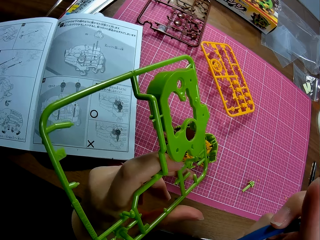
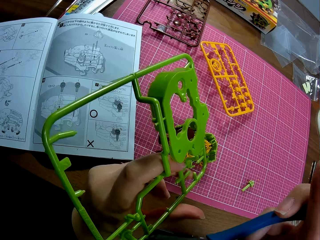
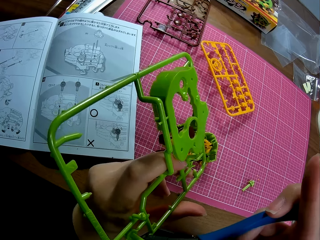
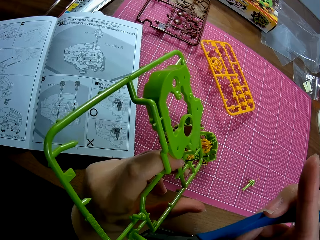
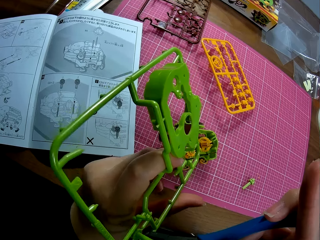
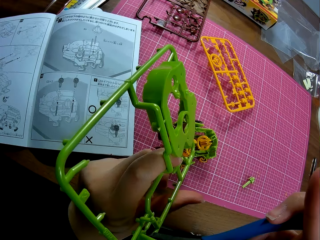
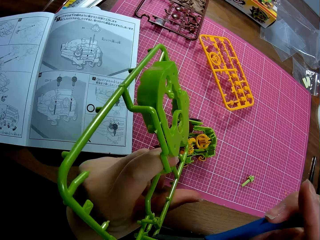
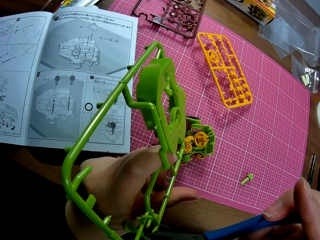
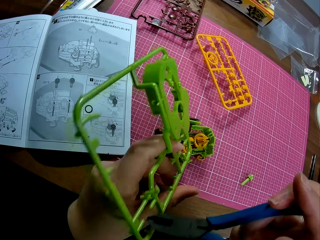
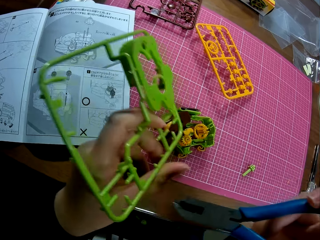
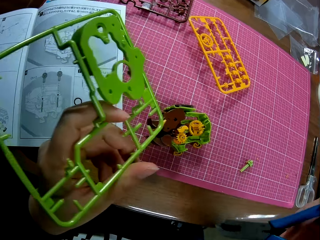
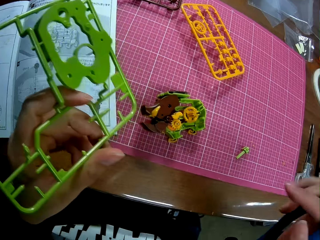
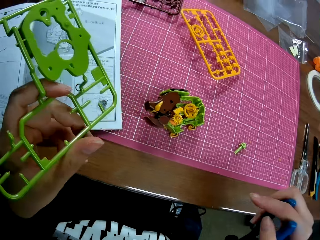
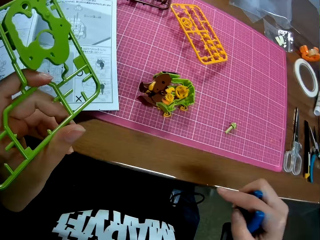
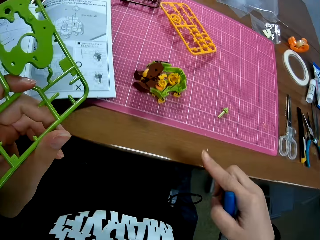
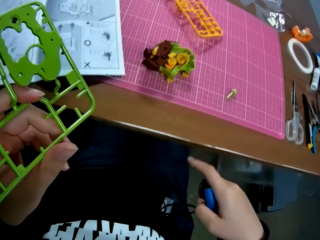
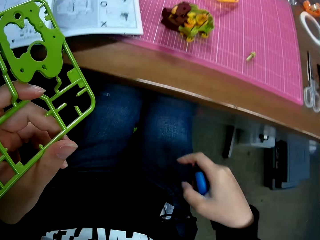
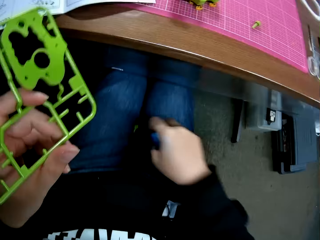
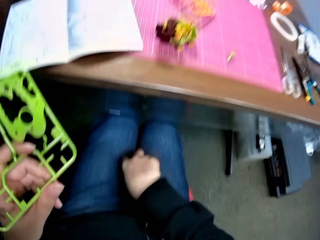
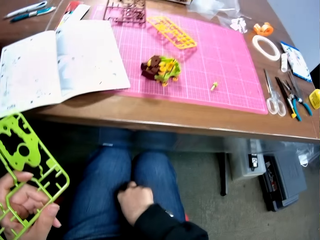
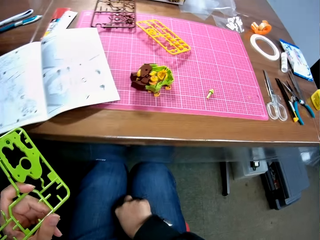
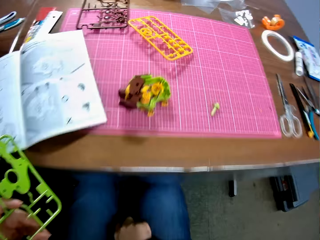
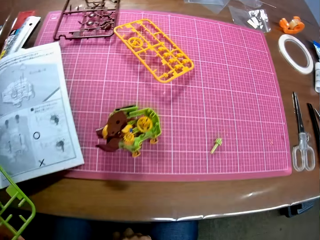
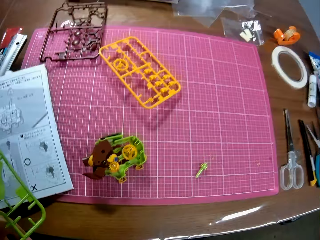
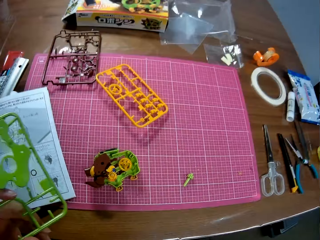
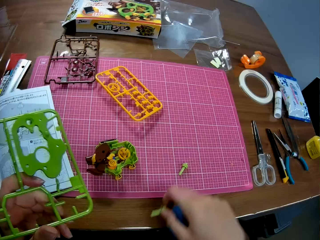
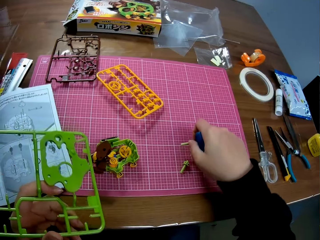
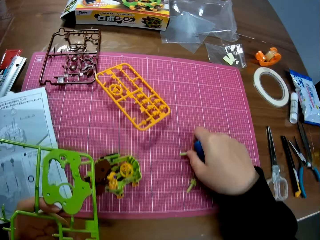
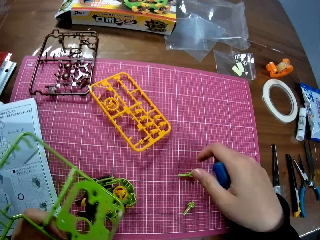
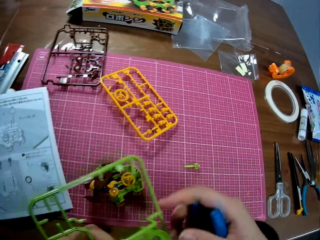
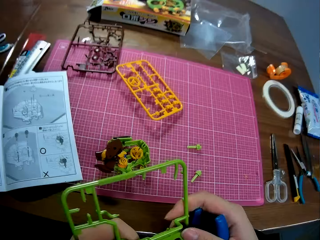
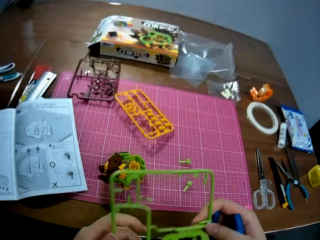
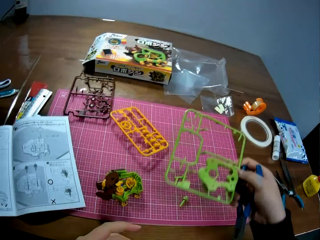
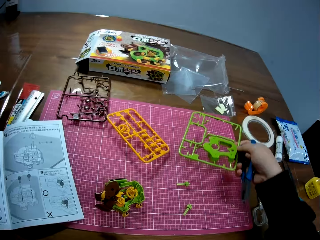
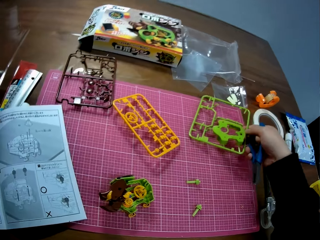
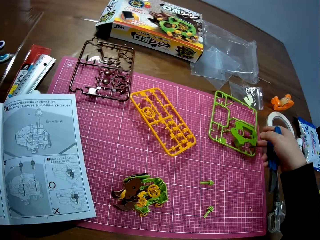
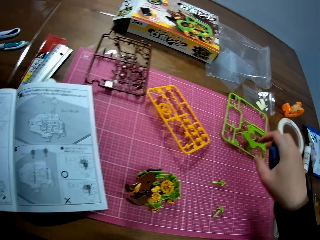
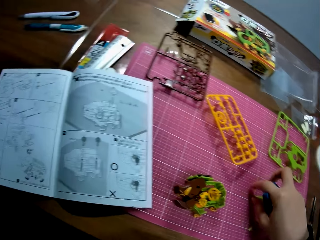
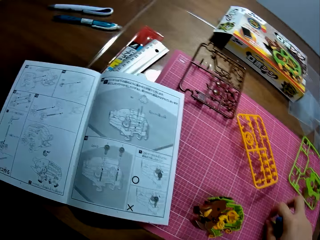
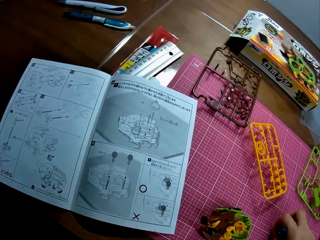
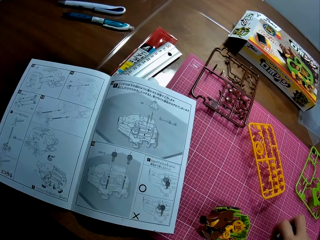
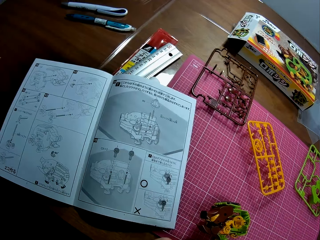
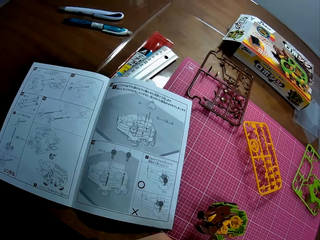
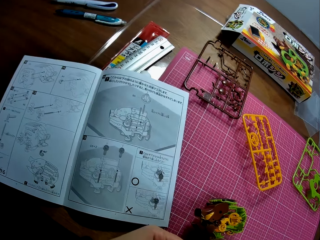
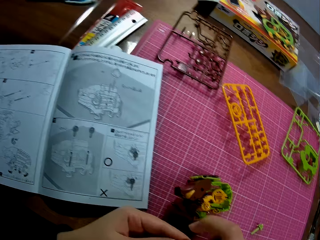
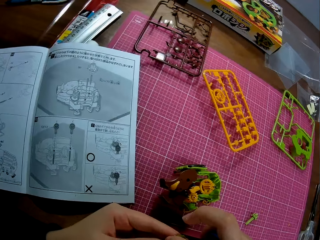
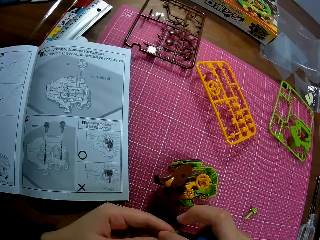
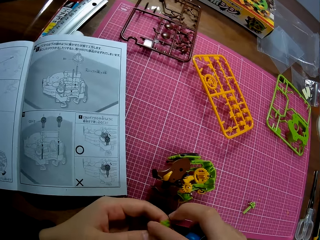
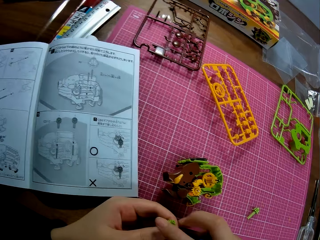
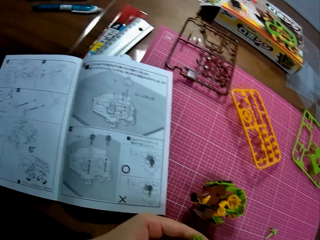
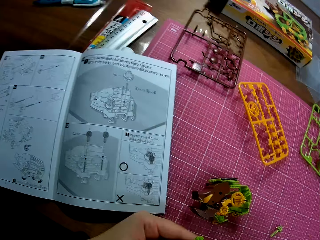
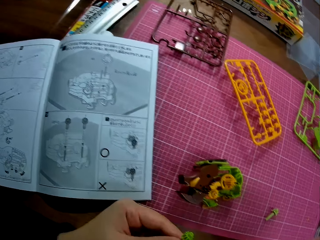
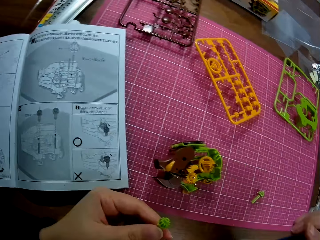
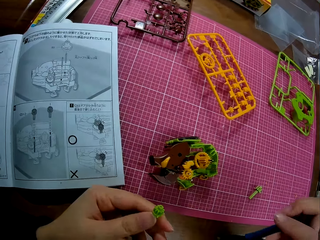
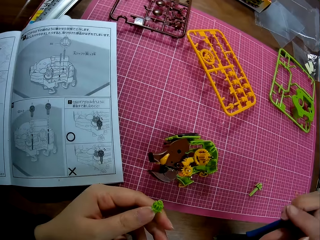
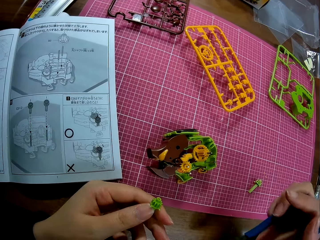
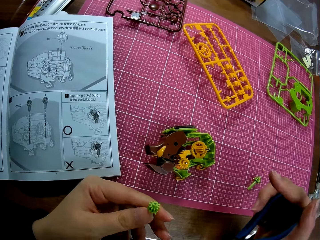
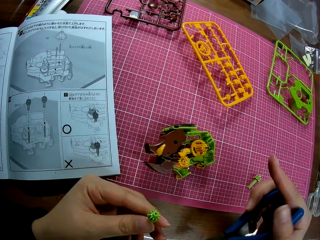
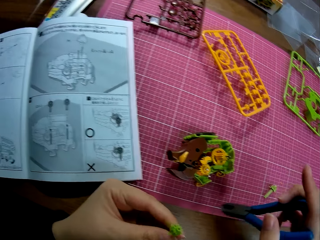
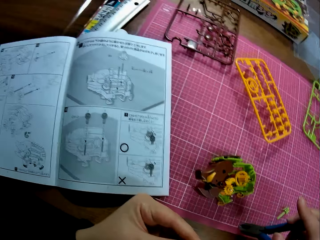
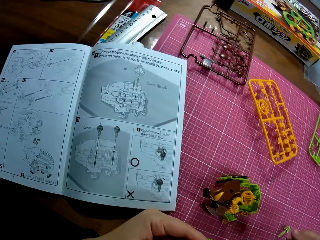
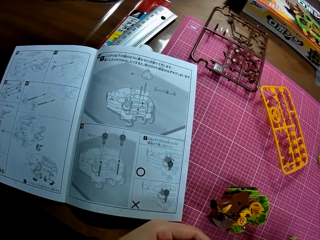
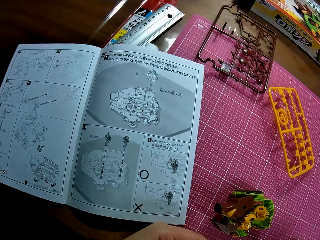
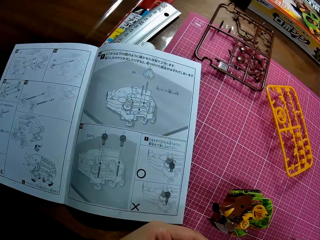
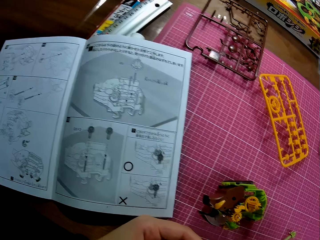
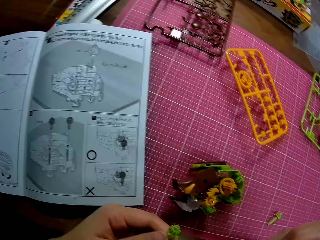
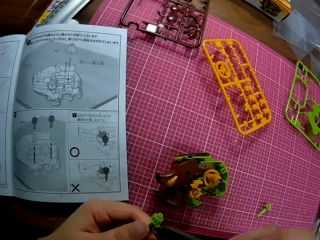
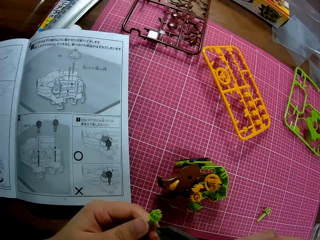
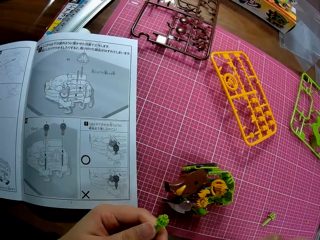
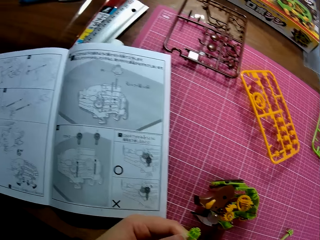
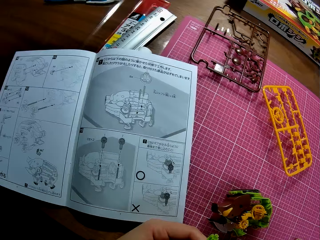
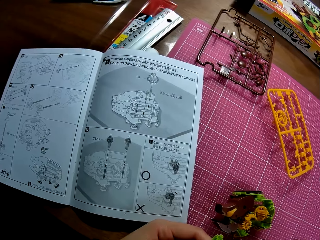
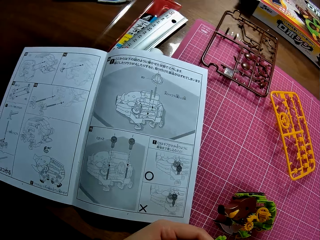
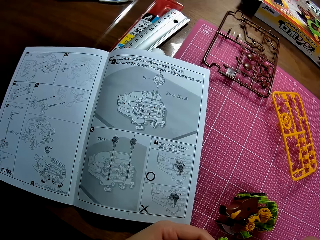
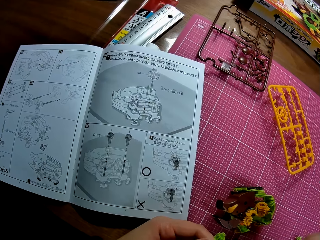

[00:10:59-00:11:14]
The camera wearer picks up the plastic piece between his thighs. He drops the plastic piece on the table. He drops the plastic sheet on the table. He picks up the plastic piece on the table. He fixes something with the pliers.

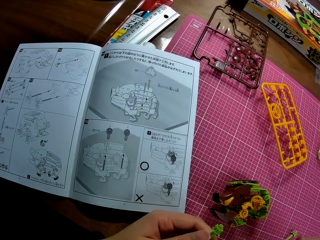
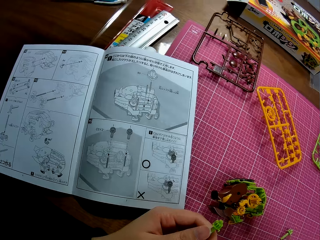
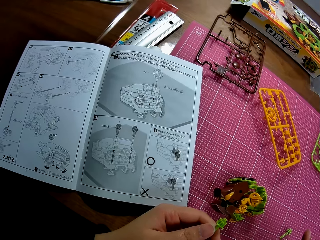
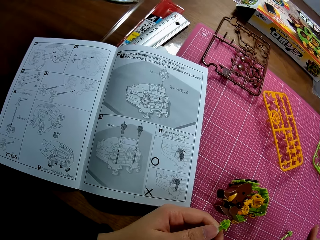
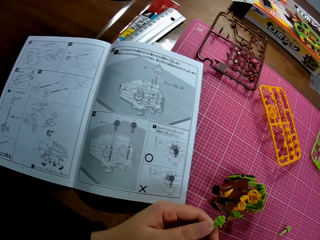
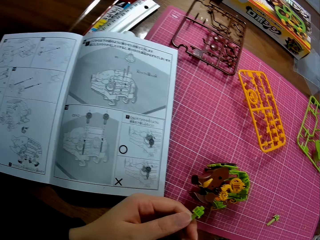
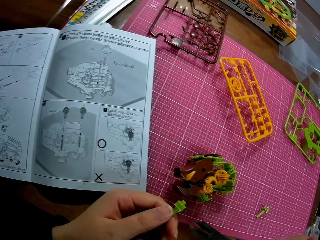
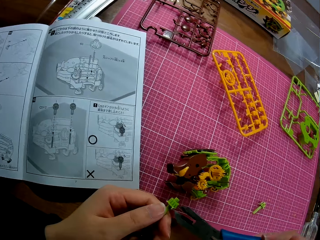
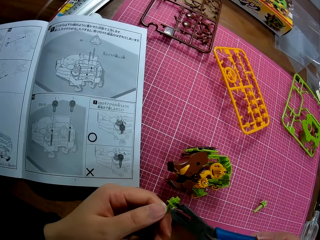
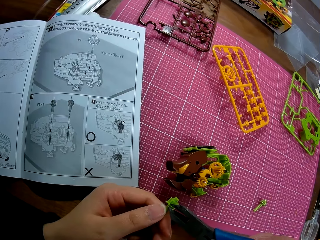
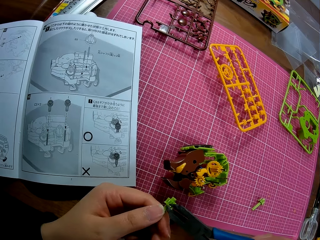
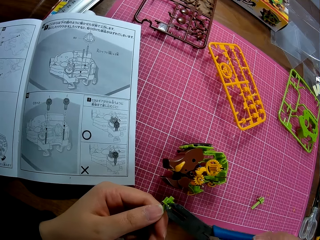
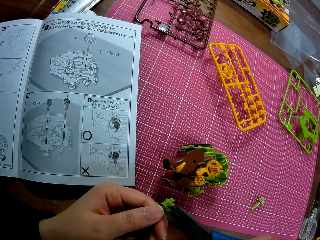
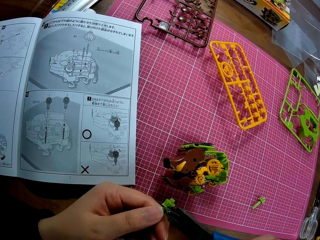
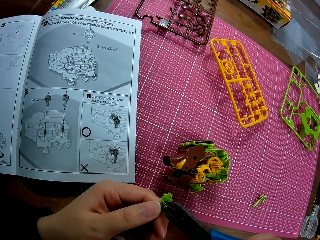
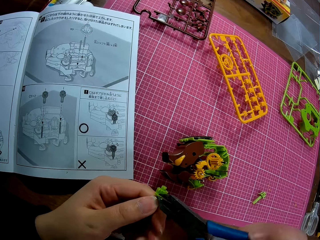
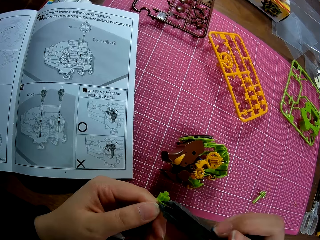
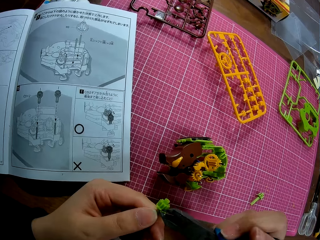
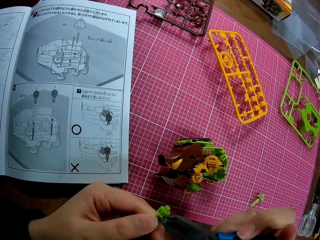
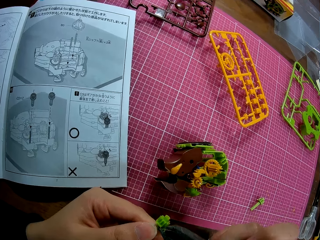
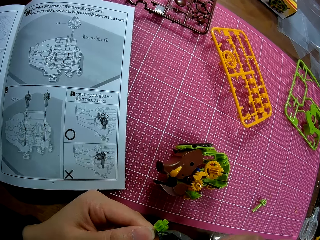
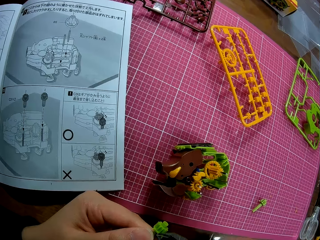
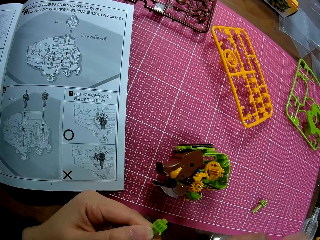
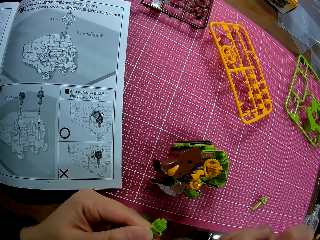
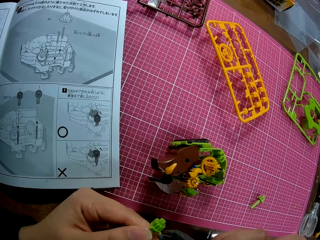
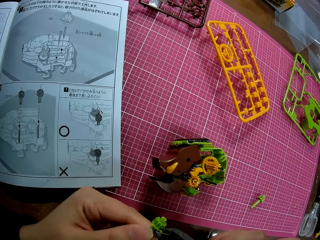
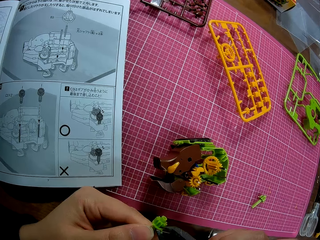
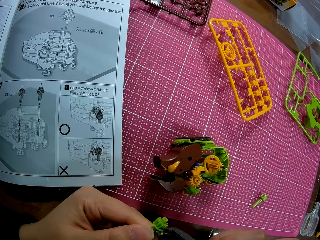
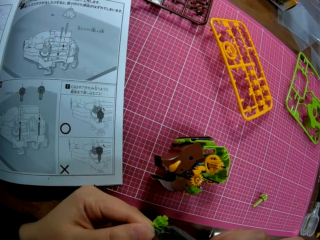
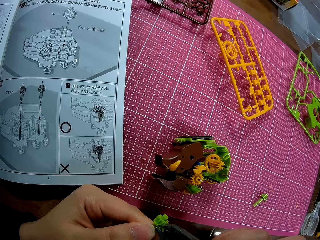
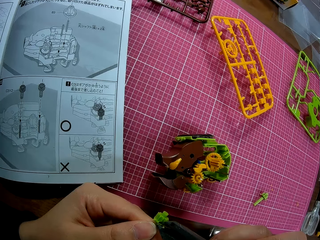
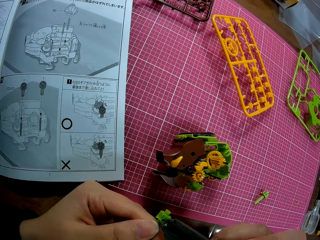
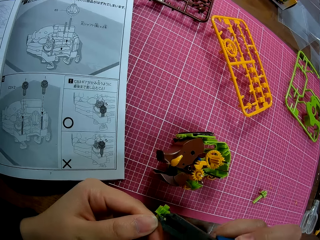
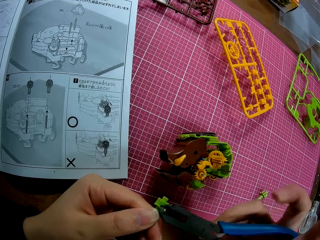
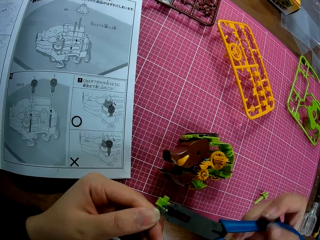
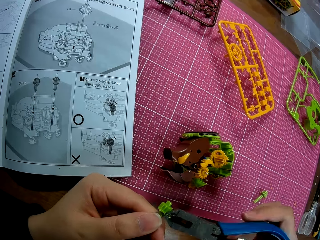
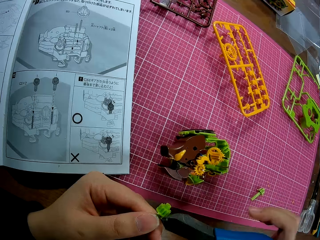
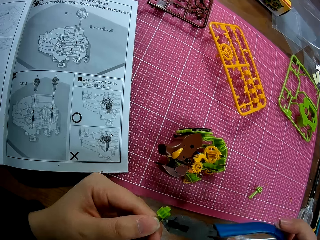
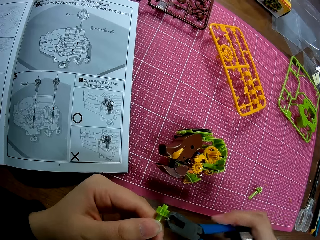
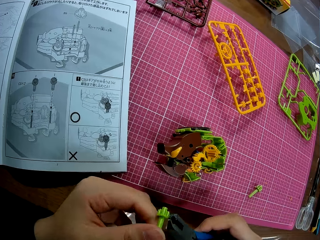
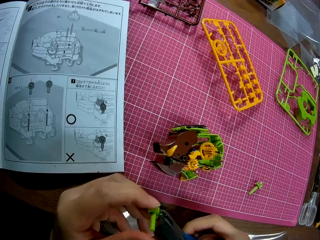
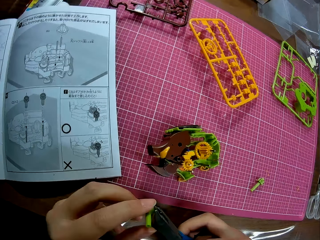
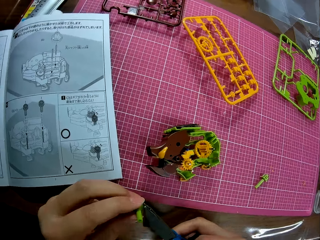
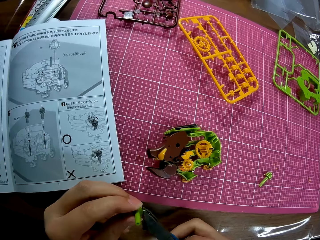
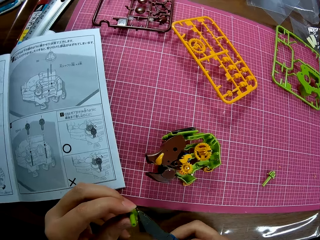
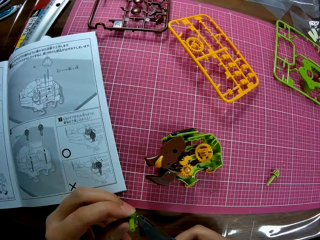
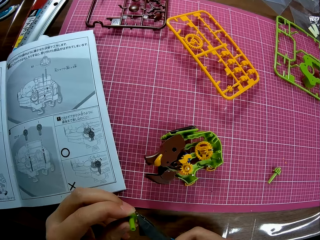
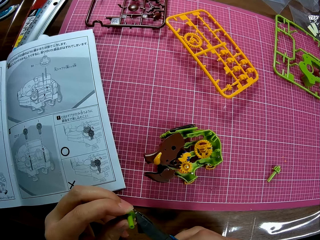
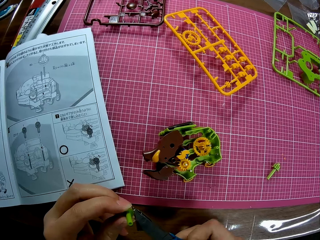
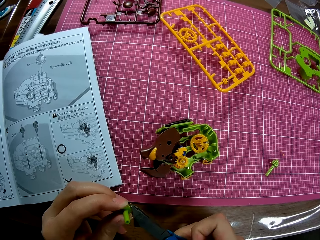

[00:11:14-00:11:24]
The camera wearer adjusts the plastic piece with the plier.
